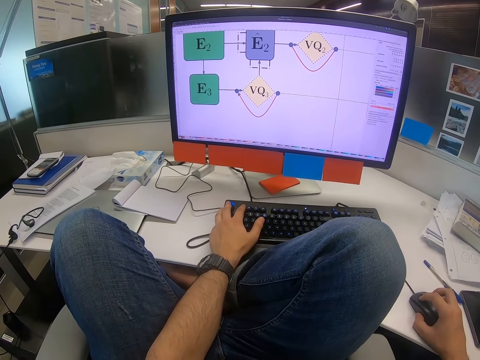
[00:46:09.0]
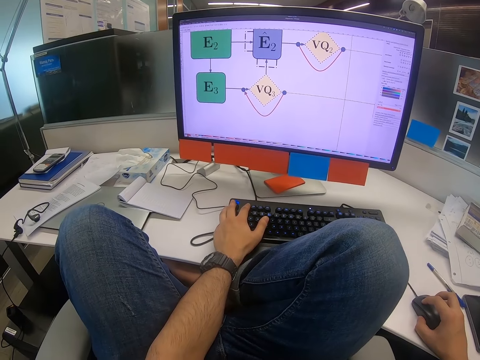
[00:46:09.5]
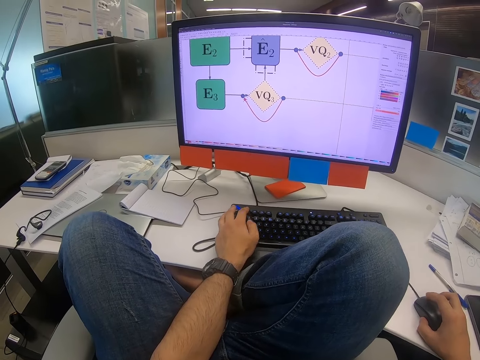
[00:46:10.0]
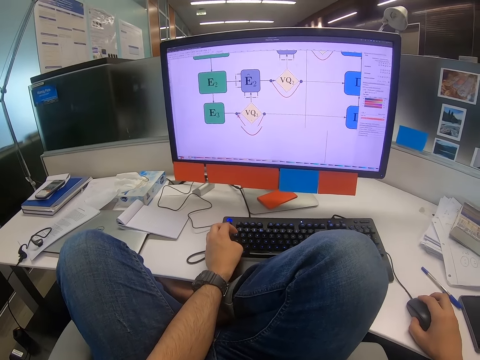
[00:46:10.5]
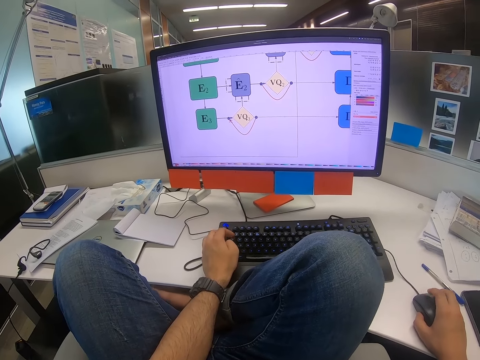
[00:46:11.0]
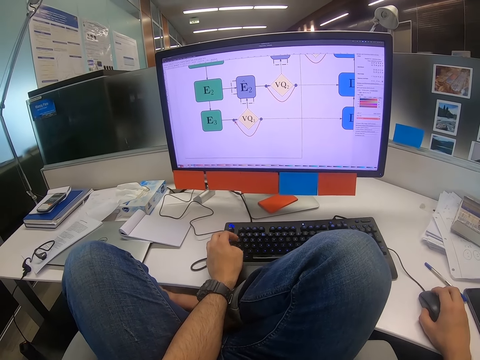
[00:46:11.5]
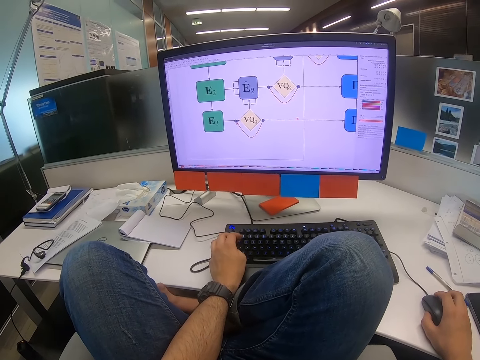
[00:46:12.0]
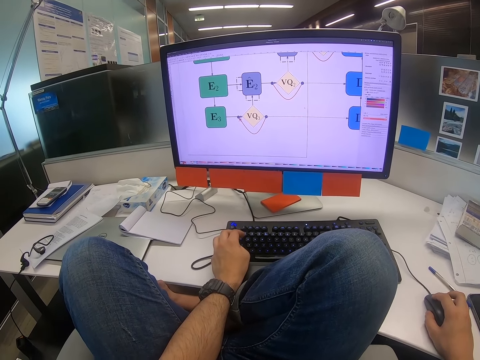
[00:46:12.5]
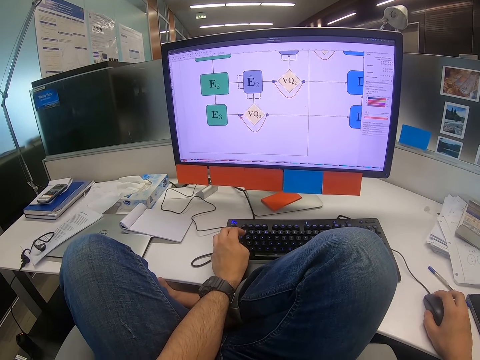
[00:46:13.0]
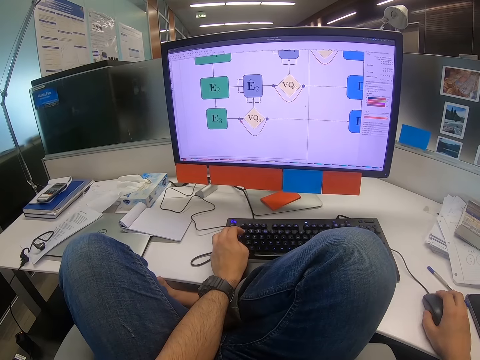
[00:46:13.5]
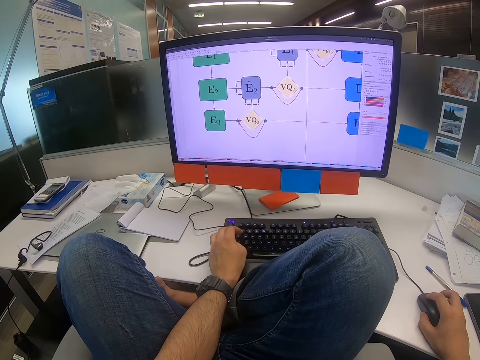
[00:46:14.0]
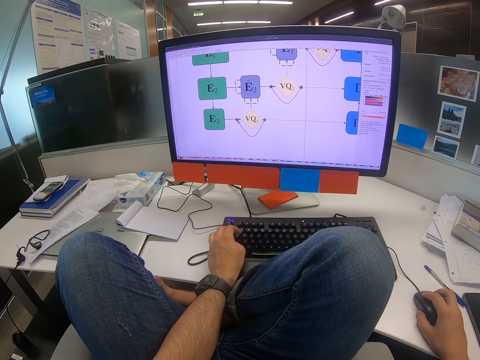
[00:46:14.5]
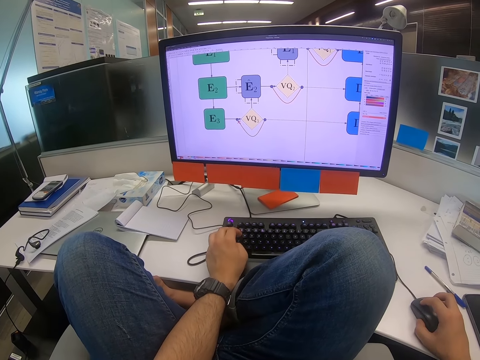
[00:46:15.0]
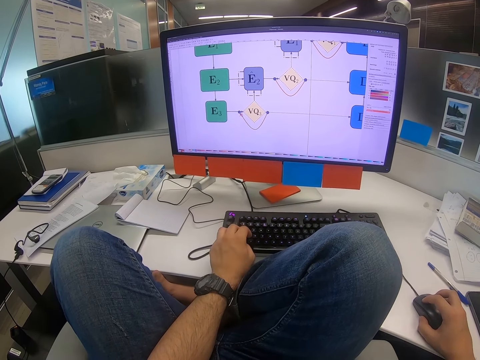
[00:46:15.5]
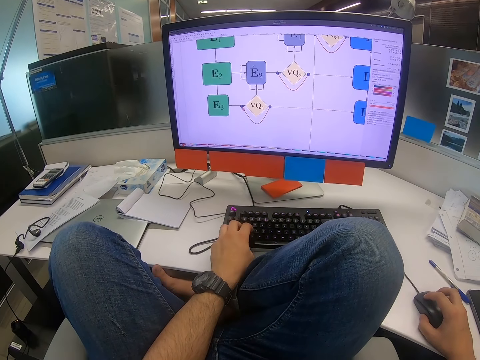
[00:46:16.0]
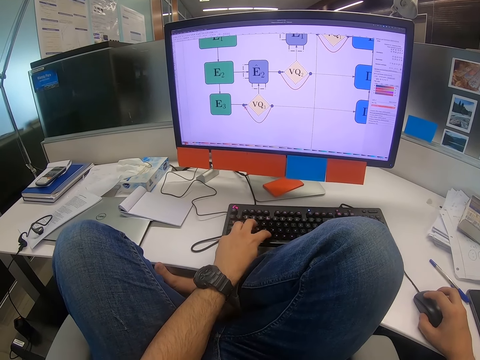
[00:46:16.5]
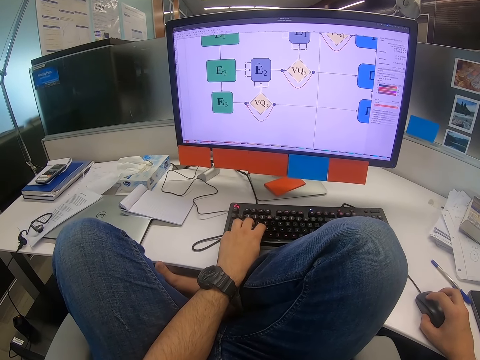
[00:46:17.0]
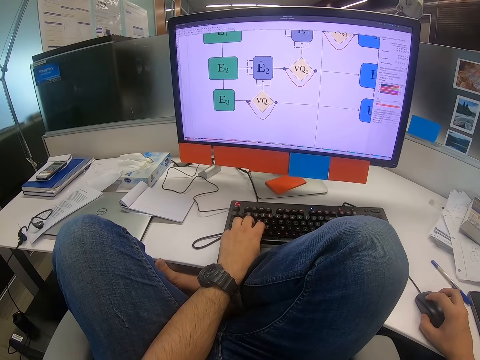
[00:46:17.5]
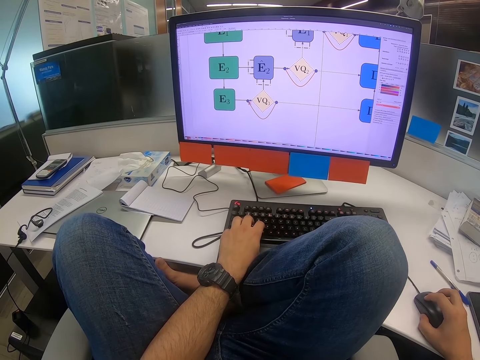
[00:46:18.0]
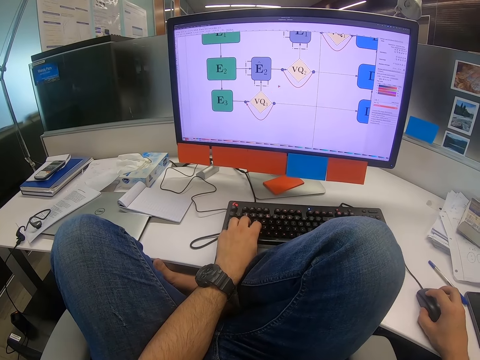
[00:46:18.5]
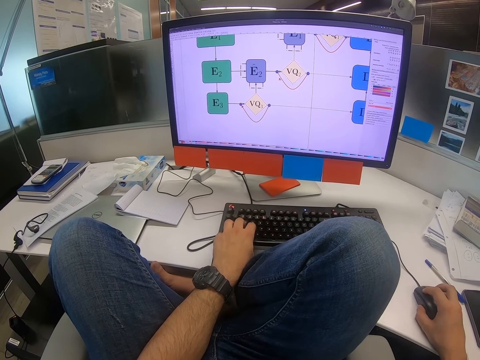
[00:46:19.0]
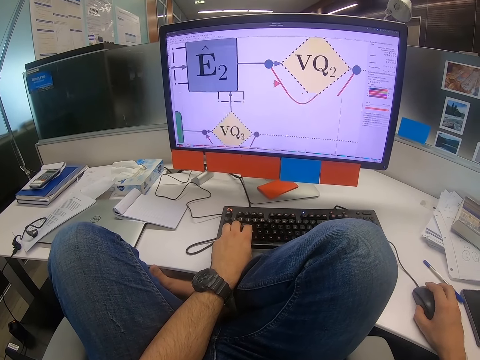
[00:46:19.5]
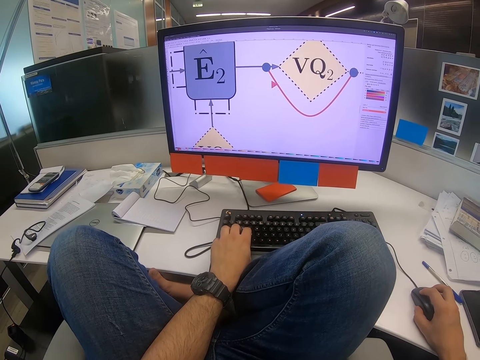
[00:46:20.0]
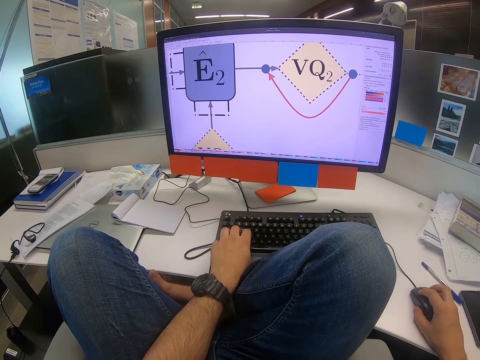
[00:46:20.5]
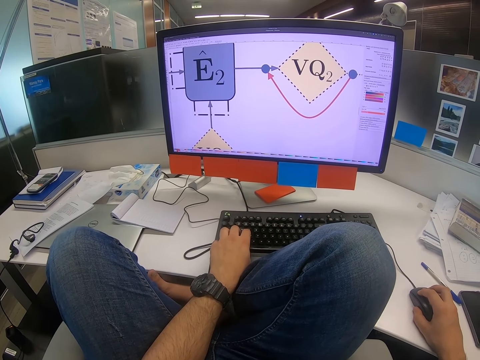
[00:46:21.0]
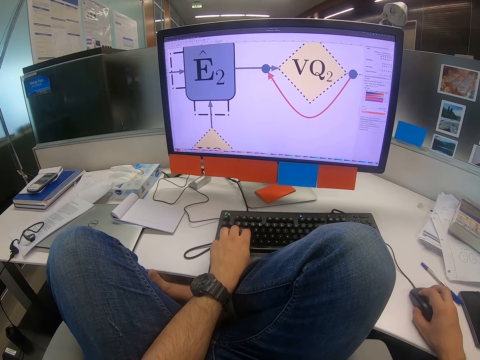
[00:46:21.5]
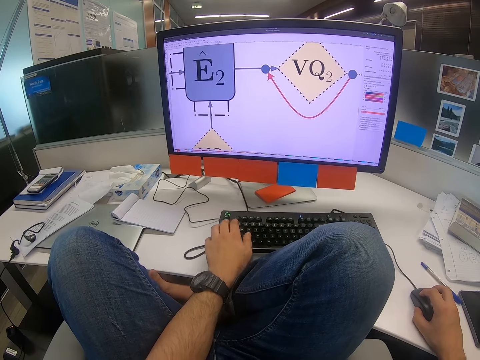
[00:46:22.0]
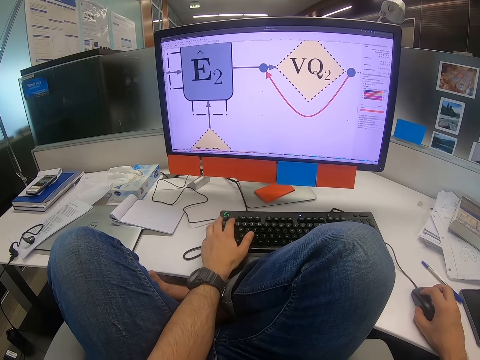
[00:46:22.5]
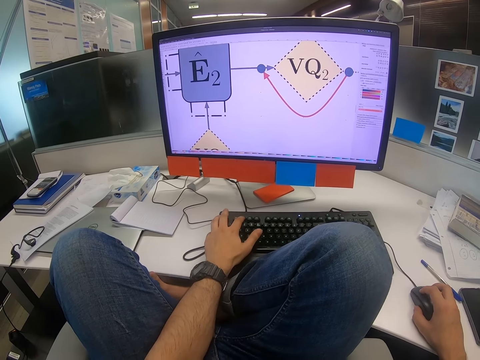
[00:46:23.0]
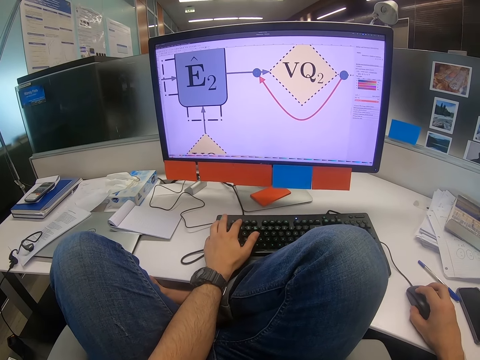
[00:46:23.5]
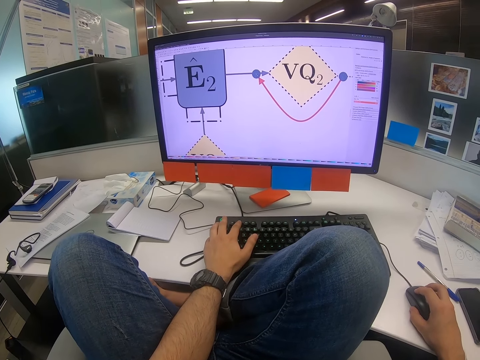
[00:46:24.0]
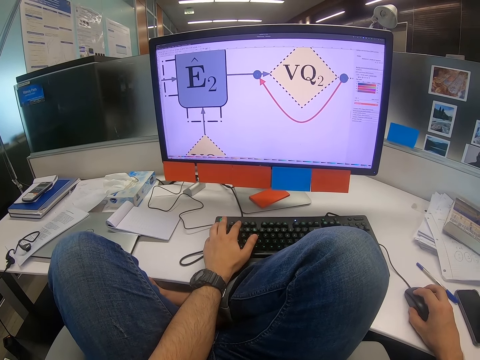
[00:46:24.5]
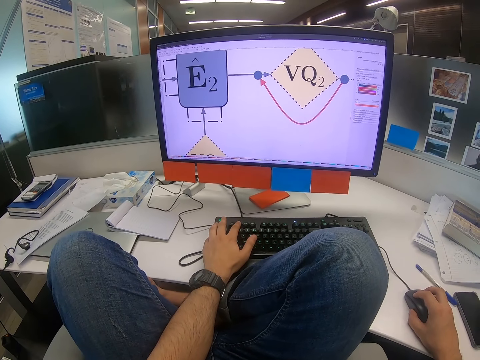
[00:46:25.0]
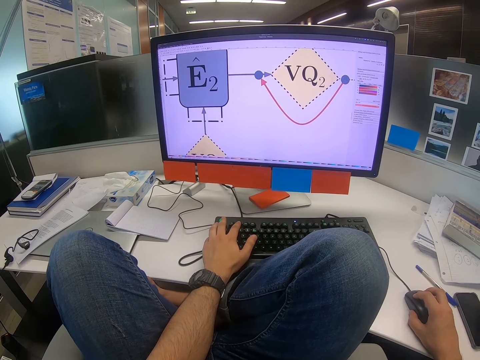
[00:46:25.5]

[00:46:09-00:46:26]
The camera wearer clicks on the keyboard. They move the mouse. They scroll on the computer. They type on the keyboard. They click on the keyboard. They scroll on the computer. They zoom in on the computer. They click on the keyboard.

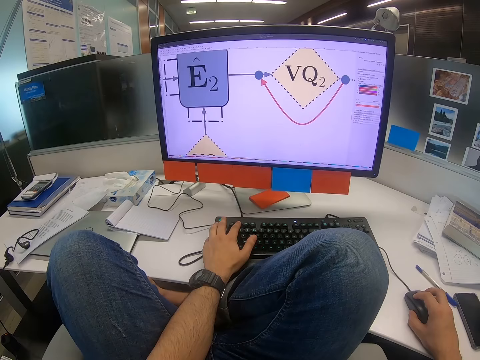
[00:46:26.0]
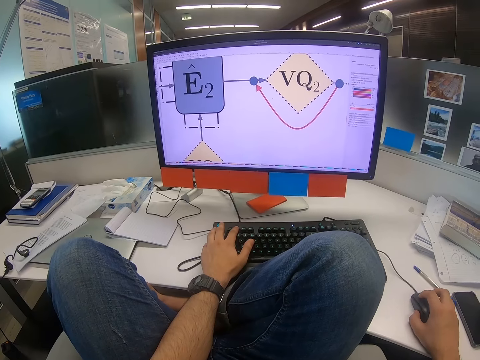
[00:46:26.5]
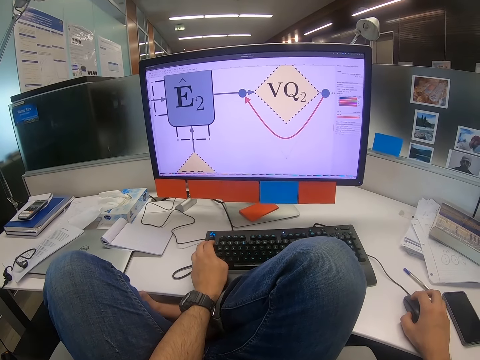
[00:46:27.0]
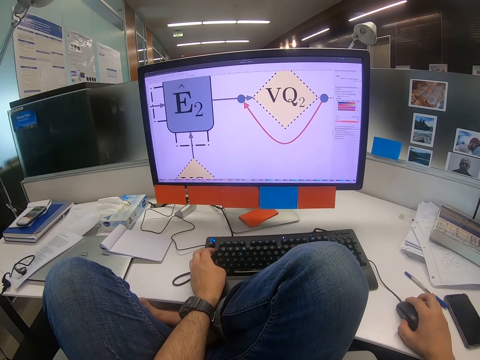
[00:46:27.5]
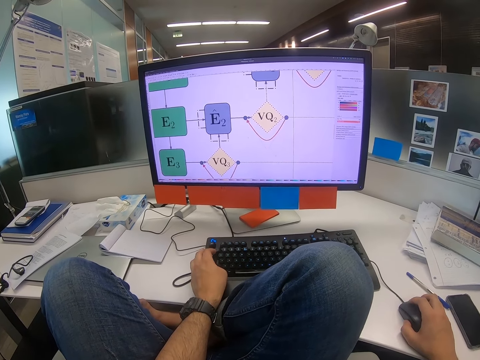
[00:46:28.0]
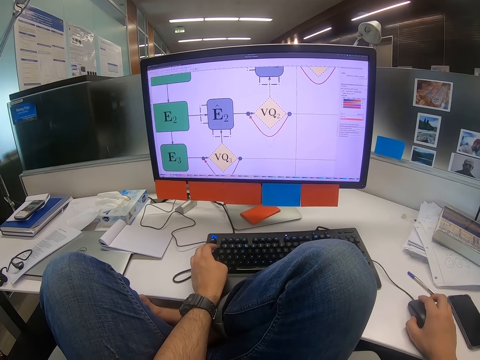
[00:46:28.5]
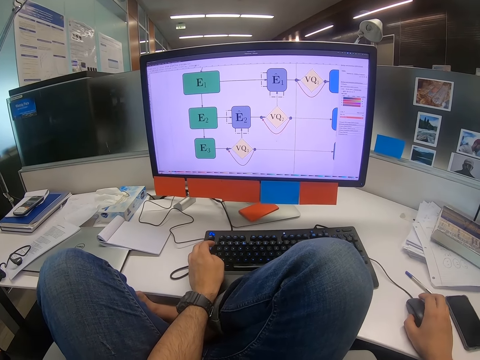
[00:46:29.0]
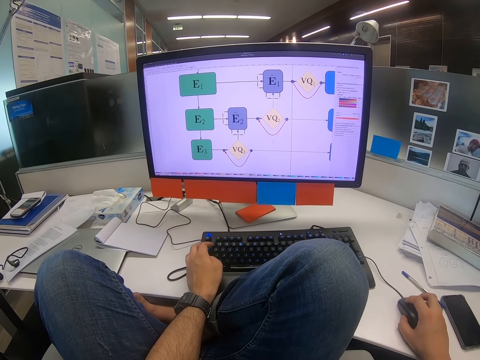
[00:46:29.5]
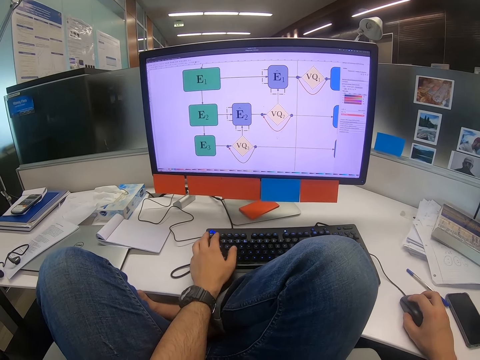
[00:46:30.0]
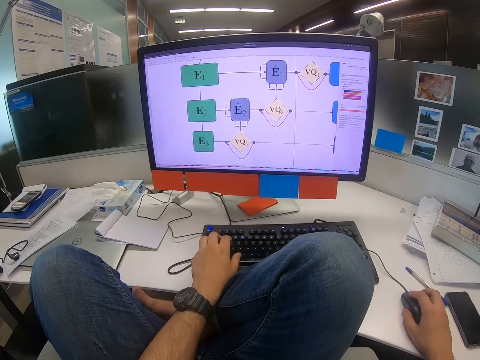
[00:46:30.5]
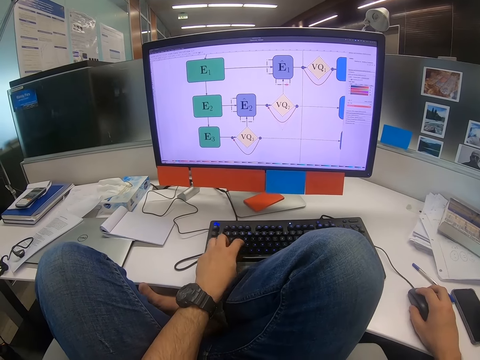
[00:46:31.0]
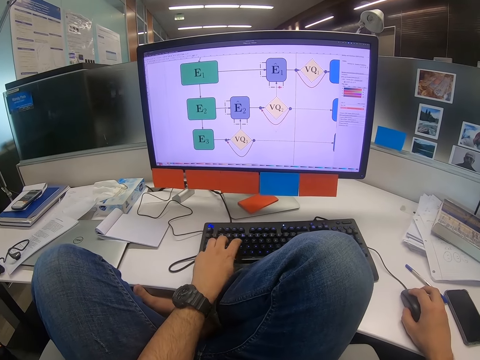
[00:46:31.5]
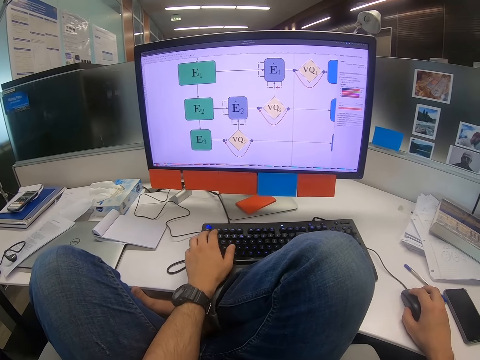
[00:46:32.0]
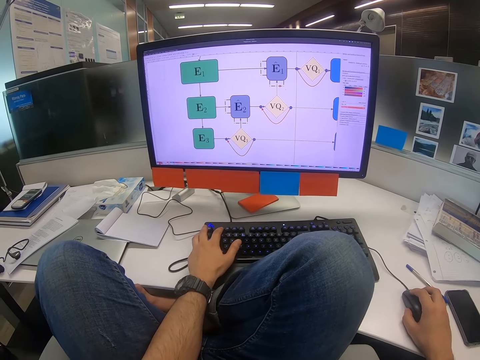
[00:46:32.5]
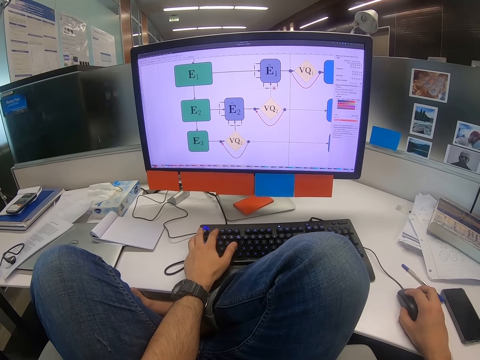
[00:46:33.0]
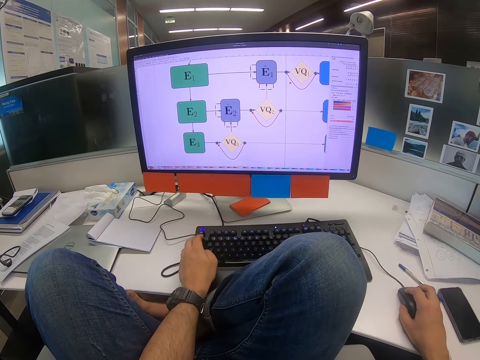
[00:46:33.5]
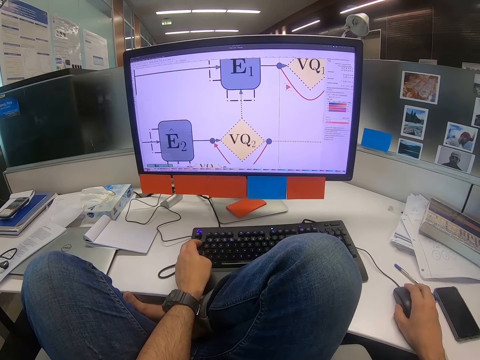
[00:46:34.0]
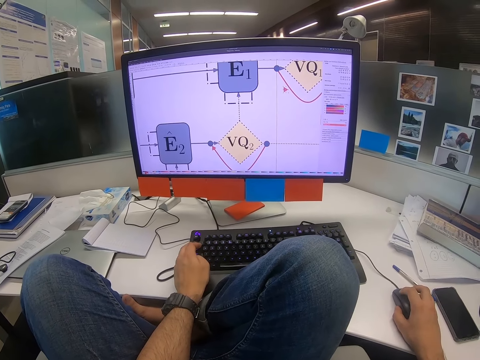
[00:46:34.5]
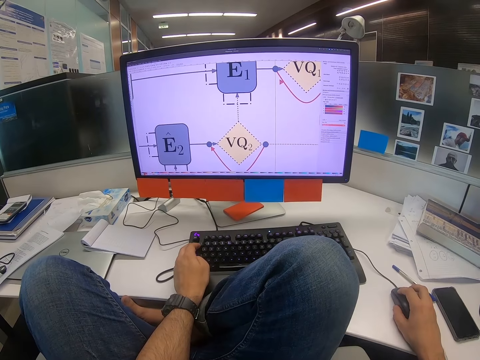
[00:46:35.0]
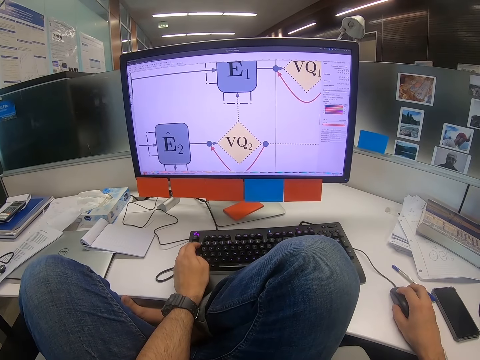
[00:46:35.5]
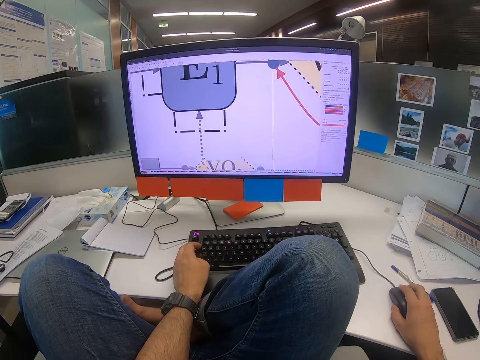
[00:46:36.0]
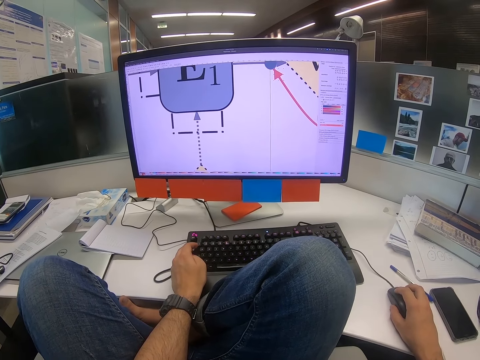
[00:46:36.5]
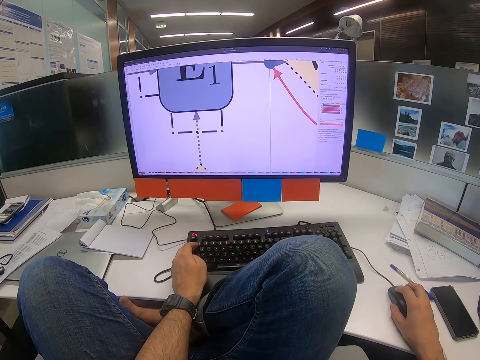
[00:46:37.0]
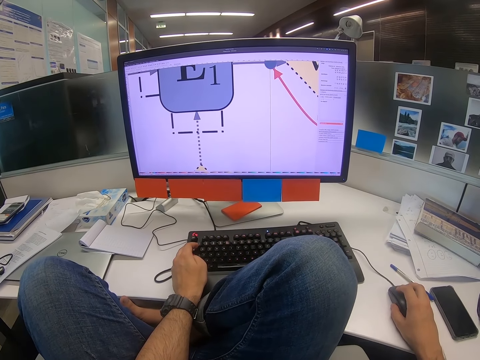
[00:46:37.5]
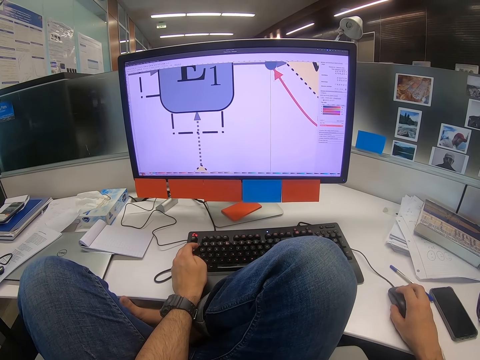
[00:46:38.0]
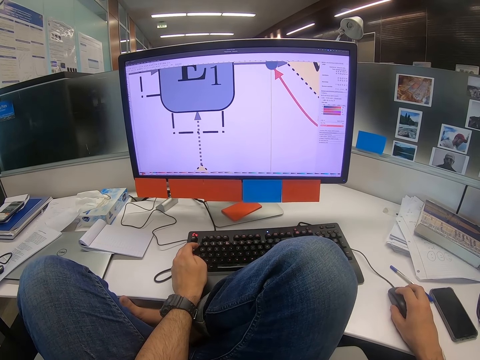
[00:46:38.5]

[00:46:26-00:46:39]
The camera wearer reads on the computer. They scroll on the computer. They zoom out on the computer. They click on the keyboard. They type on the keyboard. They scroll on the computer.
